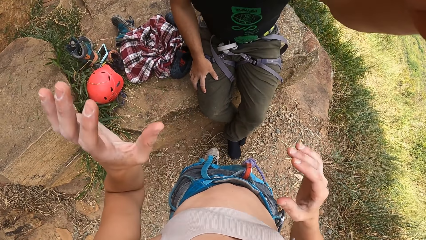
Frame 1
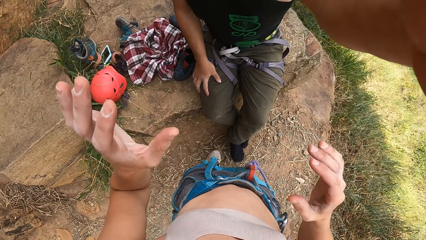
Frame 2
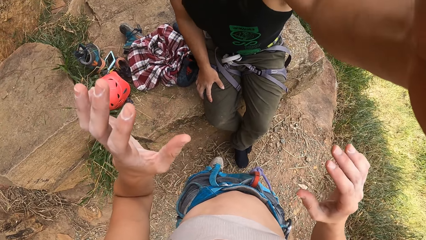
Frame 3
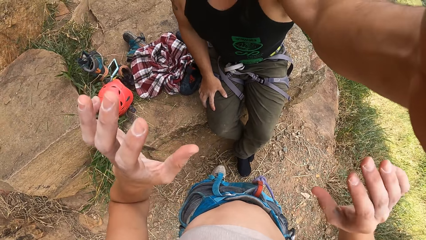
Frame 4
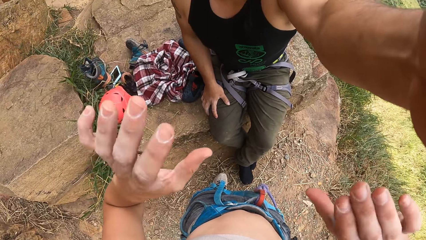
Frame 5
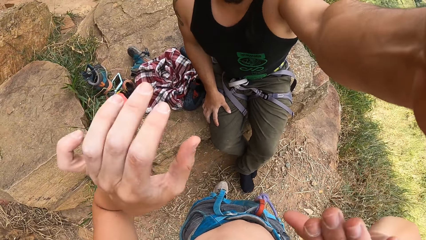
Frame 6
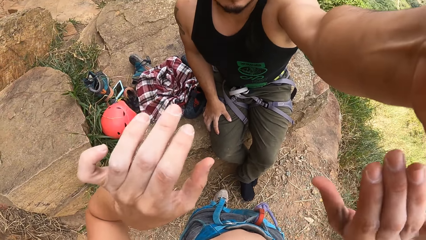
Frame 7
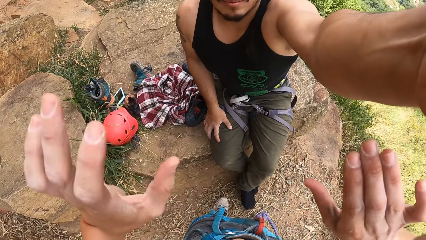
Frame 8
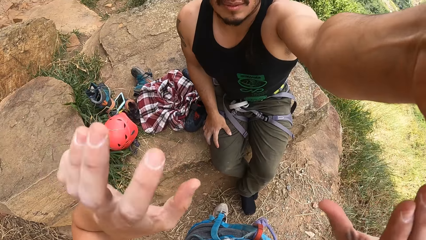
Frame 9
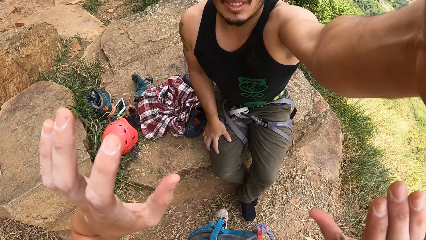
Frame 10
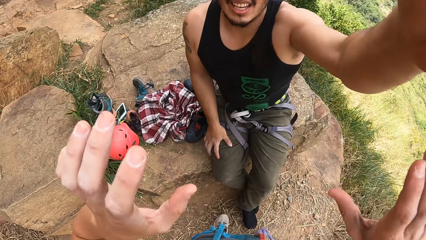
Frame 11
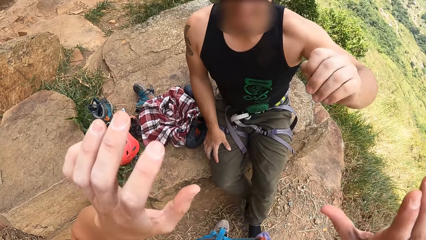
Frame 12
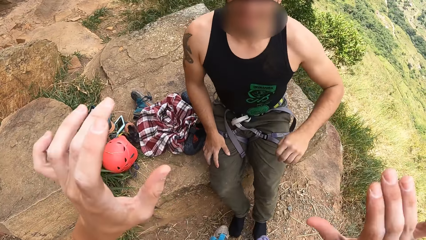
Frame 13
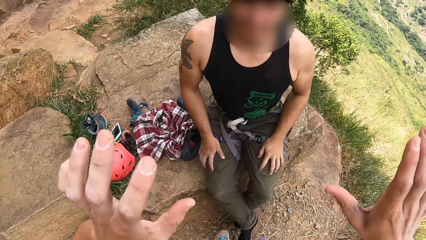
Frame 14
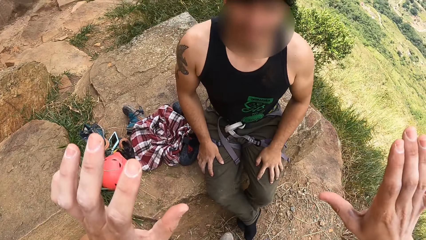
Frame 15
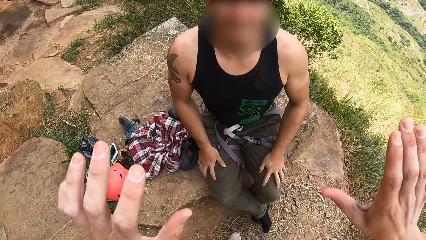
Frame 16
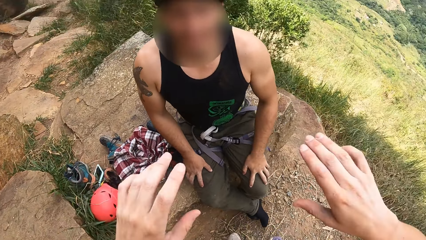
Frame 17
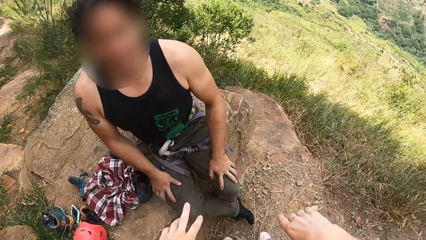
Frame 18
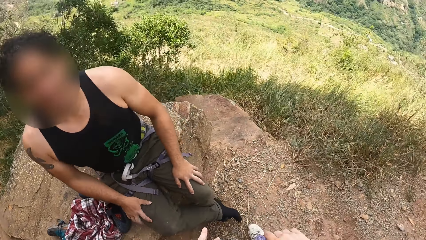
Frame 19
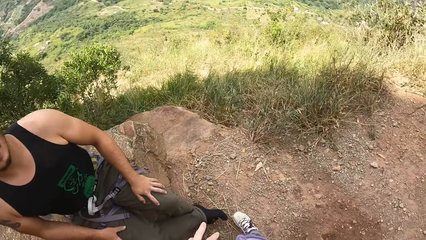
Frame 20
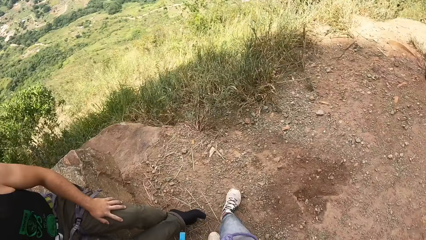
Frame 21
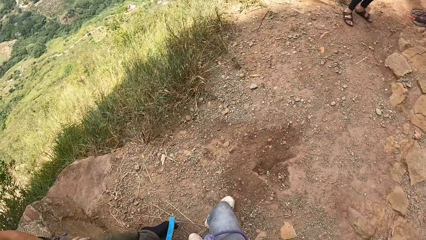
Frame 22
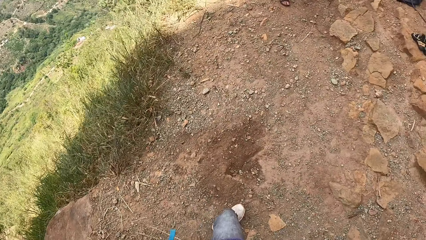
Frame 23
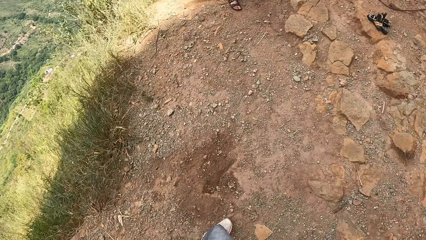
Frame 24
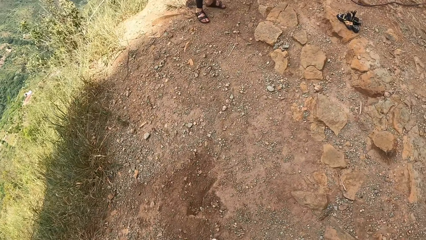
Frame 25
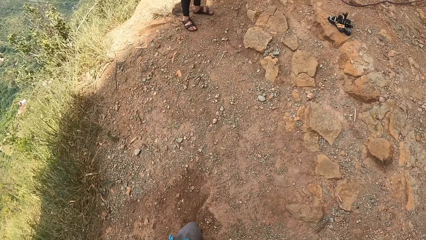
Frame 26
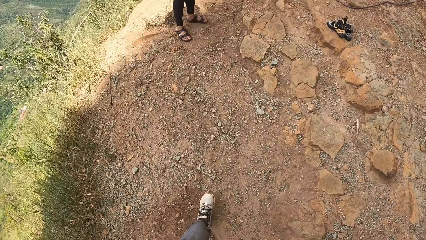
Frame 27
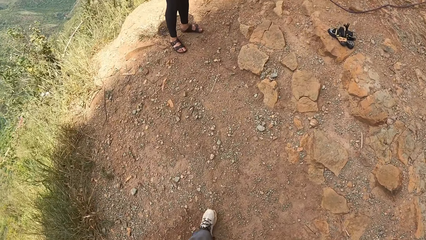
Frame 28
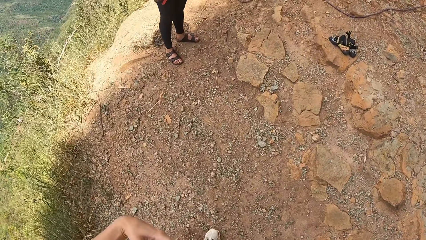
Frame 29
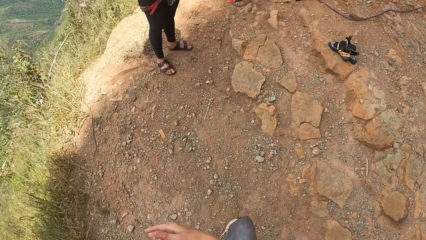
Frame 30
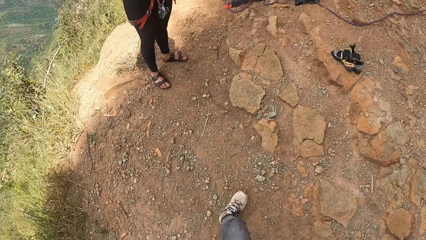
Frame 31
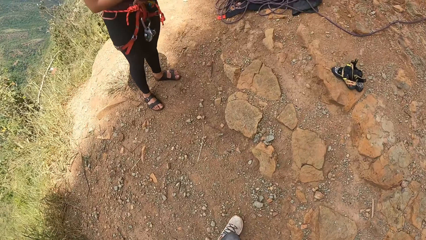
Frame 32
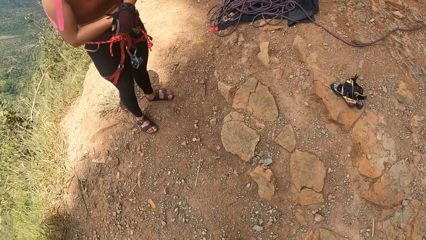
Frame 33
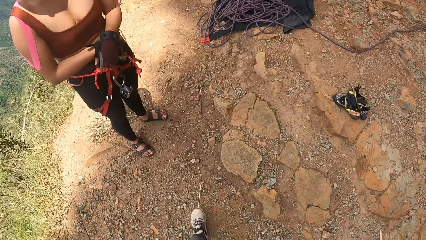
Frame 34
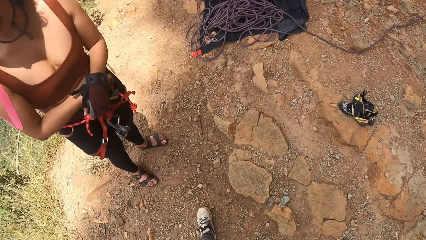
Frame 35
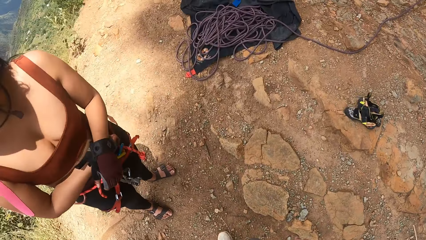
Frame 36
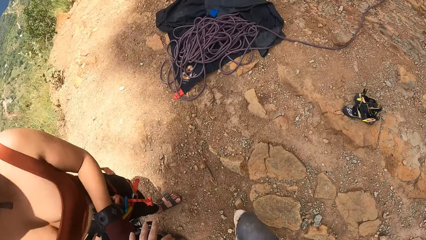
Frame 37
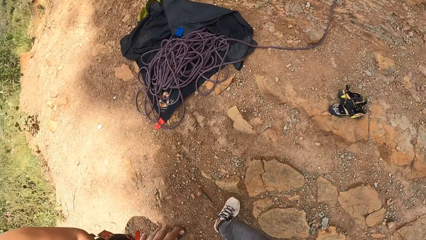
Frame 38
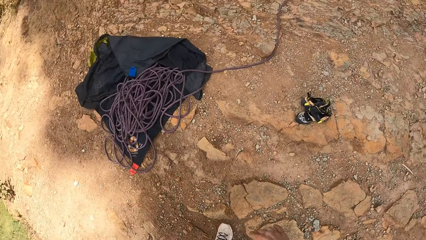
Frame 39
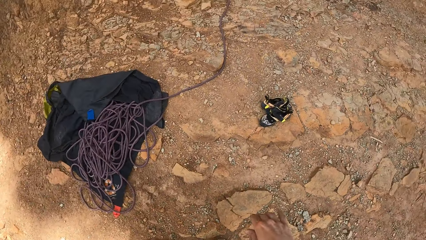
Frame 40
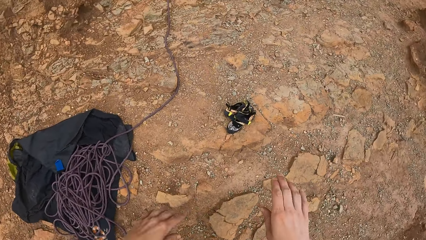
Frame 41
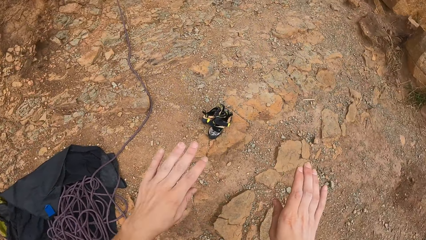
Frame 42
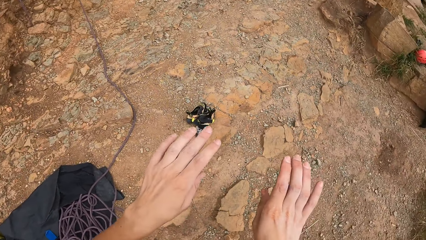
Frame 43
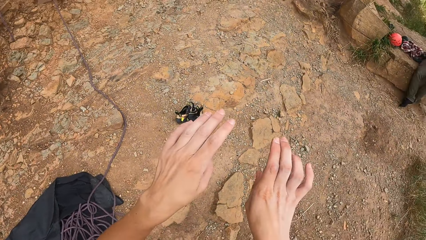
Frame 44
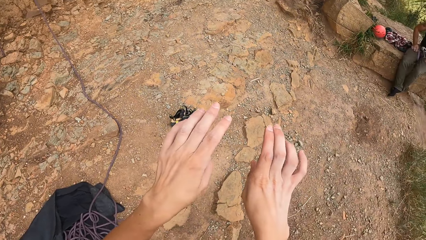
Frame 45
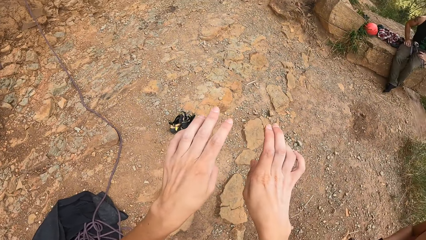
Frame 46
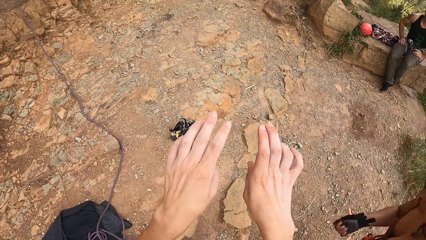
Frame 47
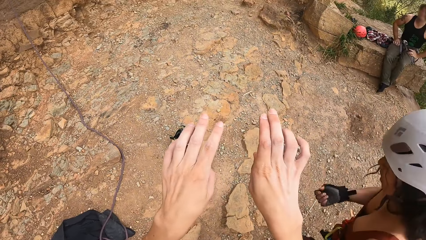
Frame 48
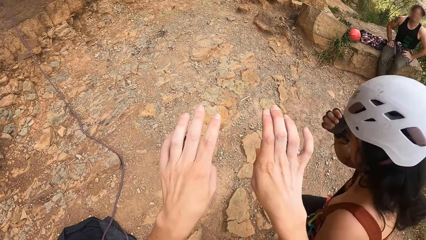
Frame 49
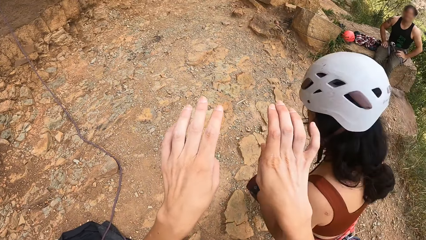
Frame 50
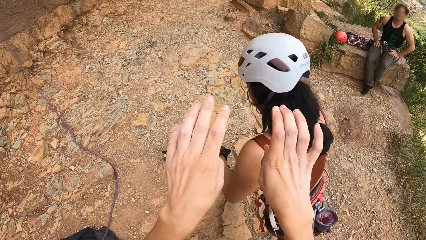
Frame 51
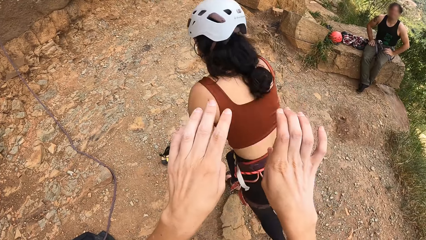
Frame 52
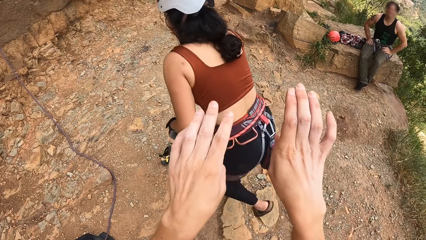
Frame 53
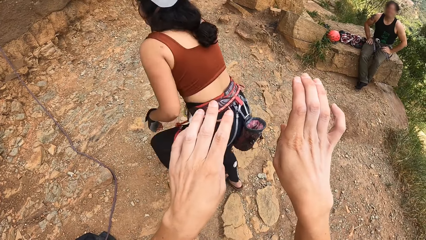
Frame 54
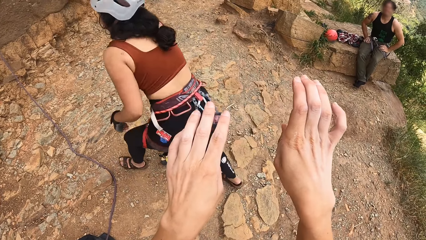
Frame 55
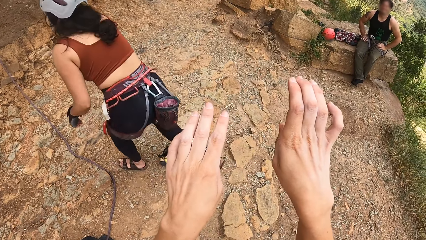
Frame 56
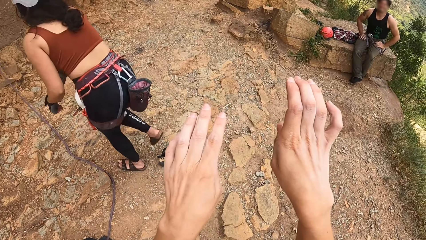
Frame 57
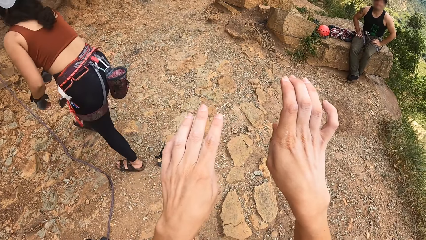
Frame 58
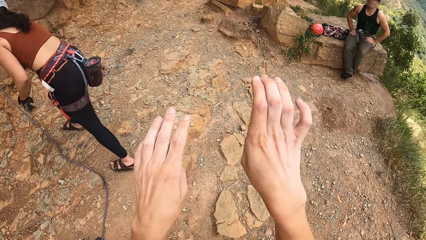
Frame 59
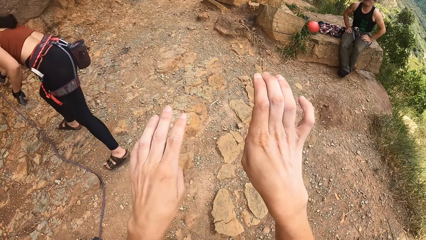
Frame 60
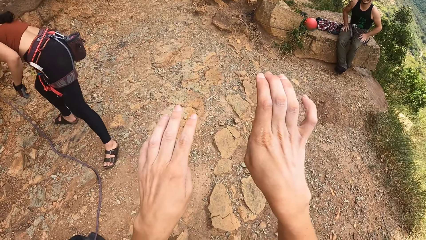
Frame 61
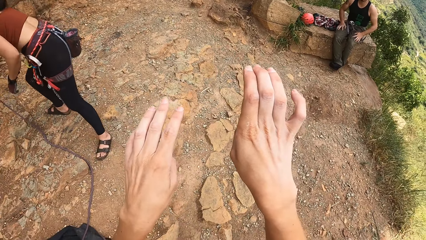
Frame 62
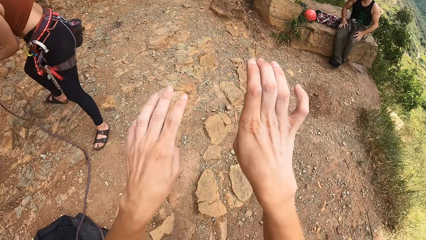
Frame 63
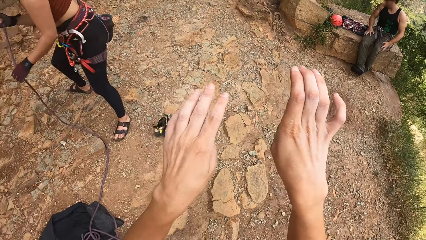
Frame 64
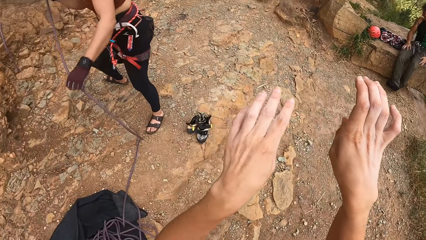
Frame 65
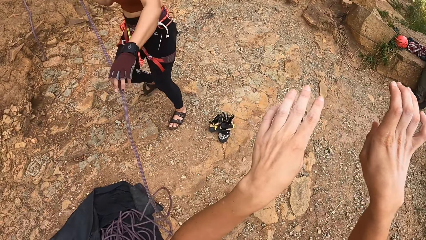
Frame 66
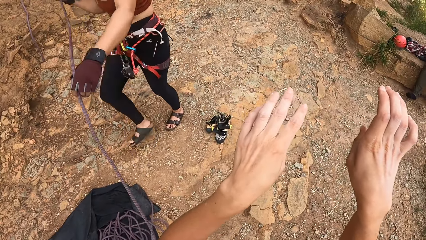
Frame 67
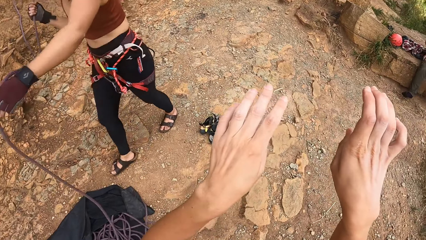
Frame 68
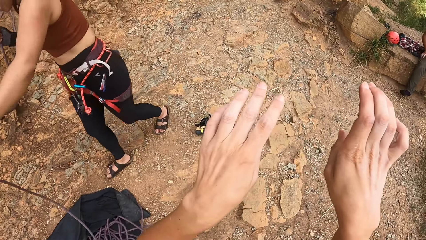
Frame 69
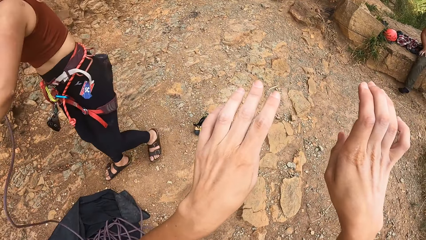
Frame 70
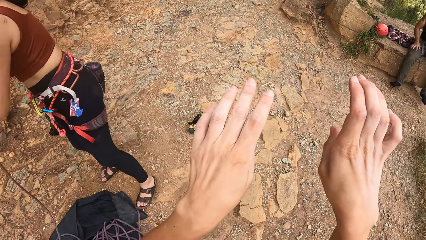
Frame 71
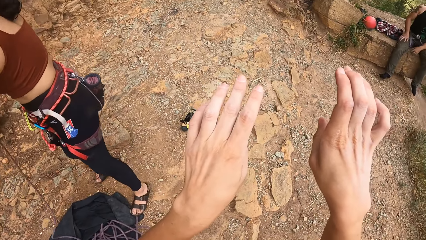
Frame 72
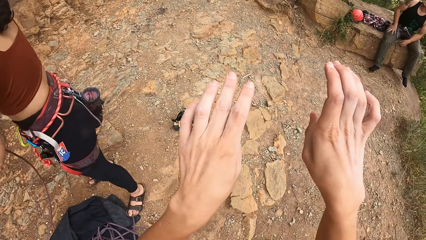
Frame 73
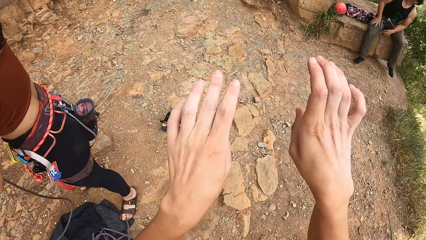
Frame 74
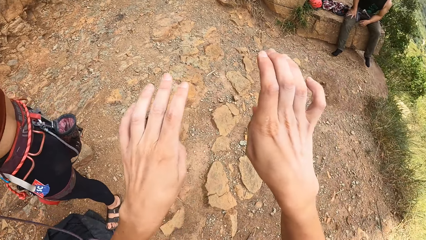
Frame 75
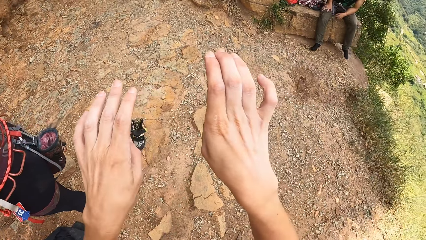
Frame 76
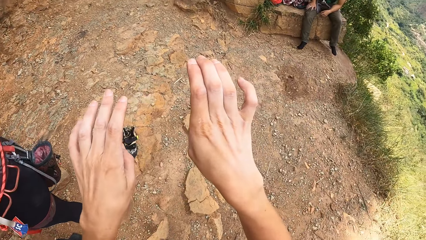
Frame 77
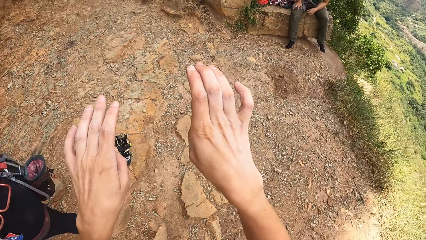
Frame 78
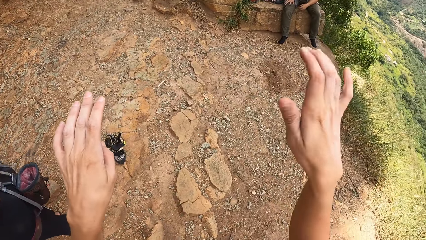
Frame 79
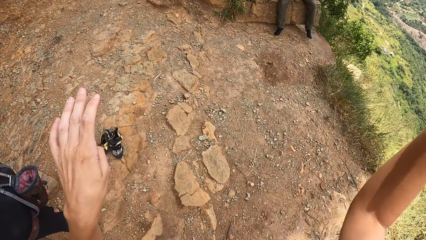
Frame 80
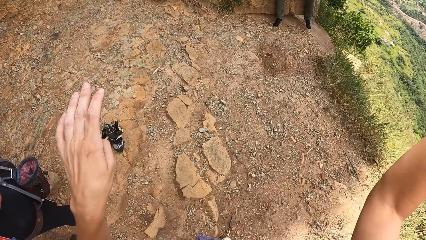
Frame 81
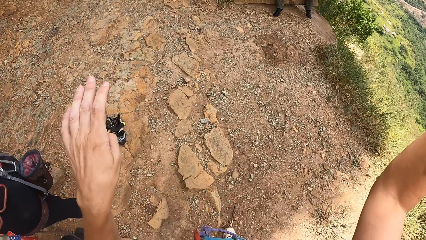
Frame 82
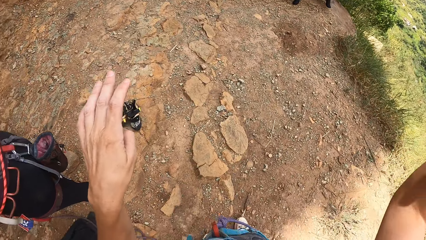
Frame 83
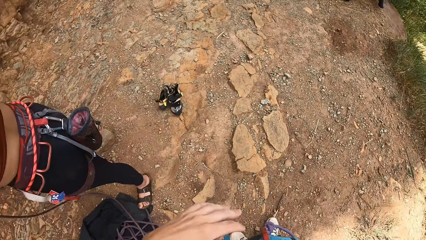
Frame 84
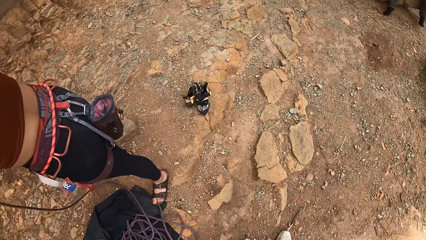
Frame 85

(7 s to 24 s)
A man fixes the camera on the camera wearer. The camera wearer looks at the man. He walks around the compound. He raises a hand. He looks at his hands.
